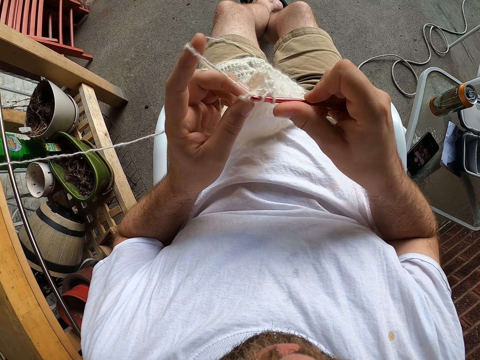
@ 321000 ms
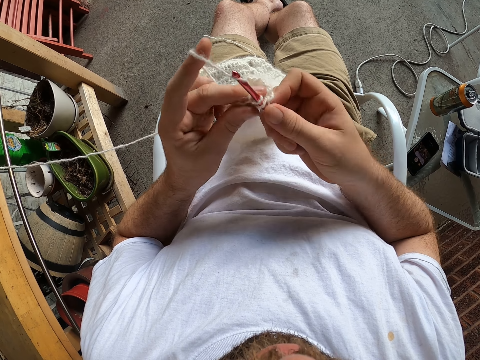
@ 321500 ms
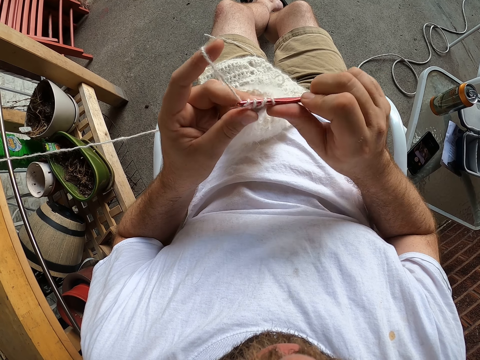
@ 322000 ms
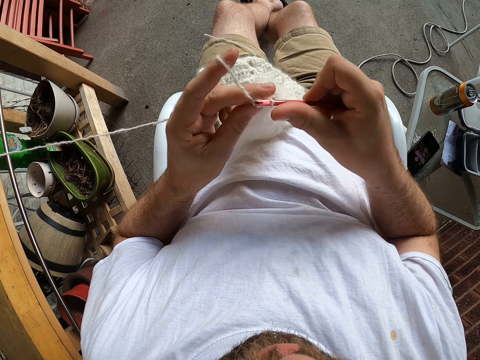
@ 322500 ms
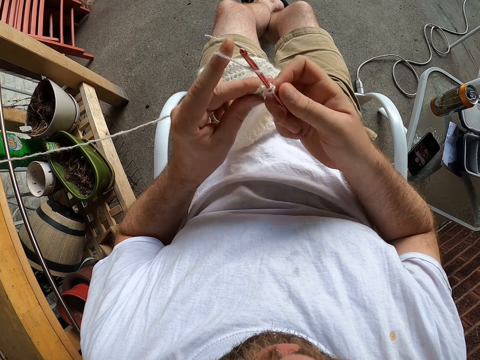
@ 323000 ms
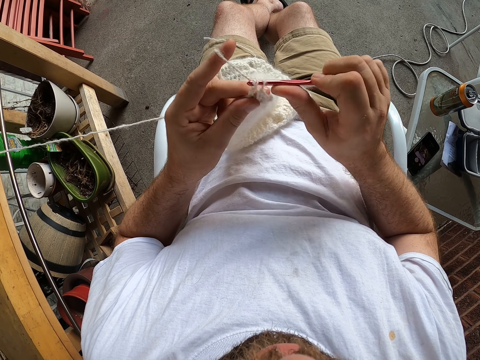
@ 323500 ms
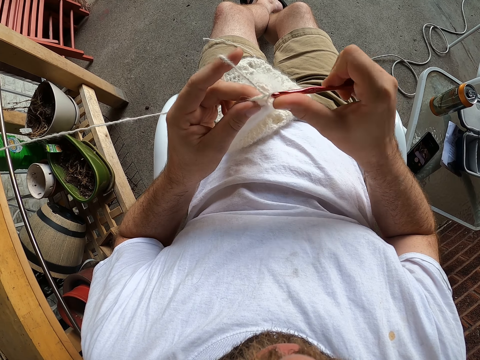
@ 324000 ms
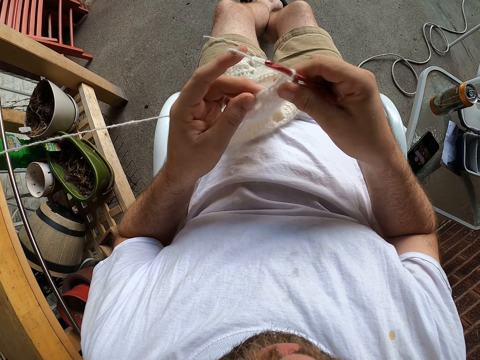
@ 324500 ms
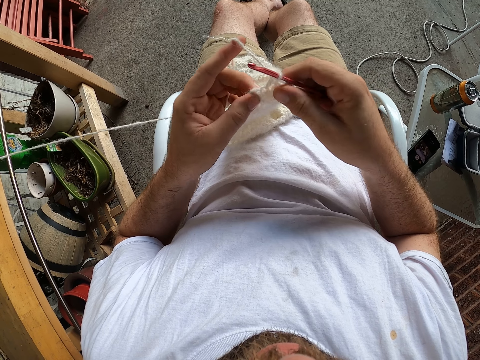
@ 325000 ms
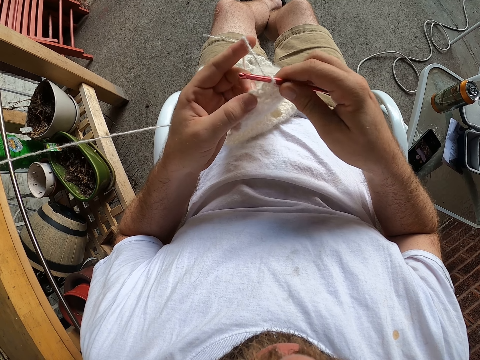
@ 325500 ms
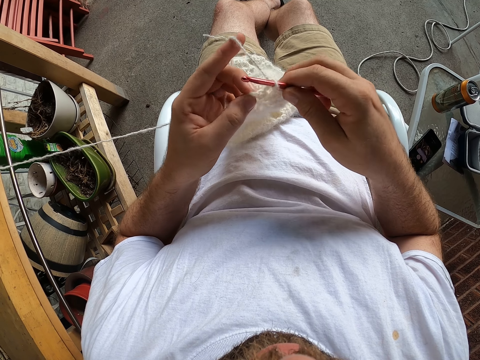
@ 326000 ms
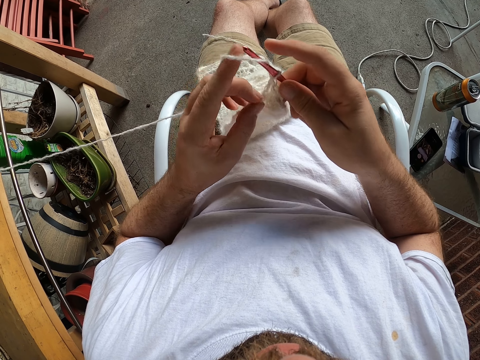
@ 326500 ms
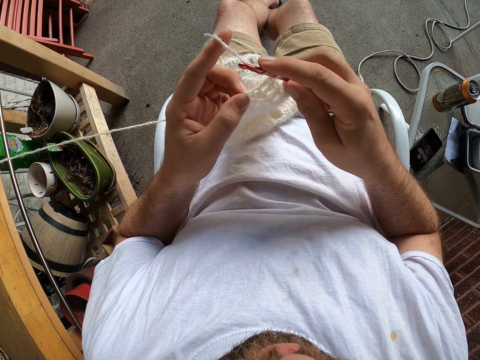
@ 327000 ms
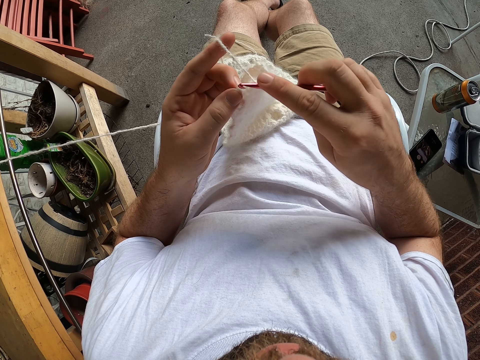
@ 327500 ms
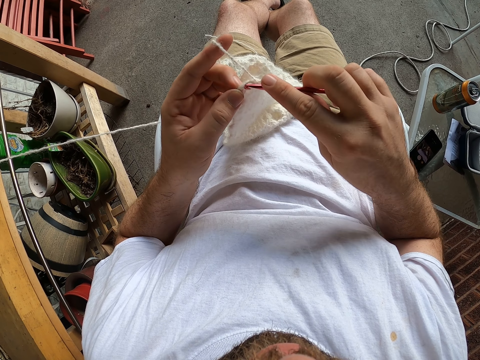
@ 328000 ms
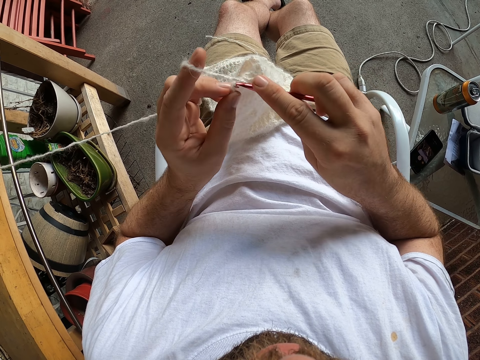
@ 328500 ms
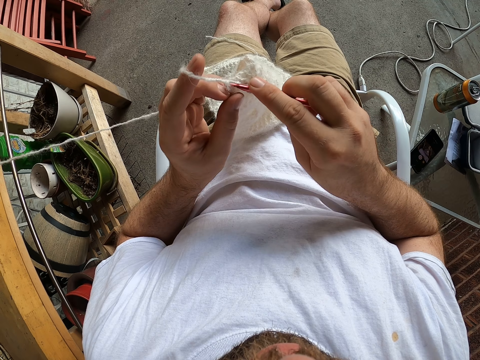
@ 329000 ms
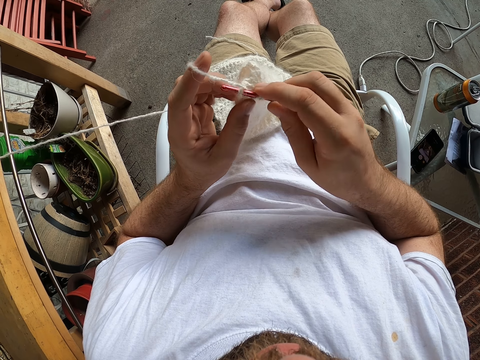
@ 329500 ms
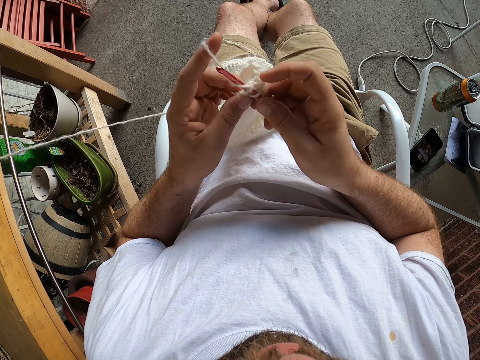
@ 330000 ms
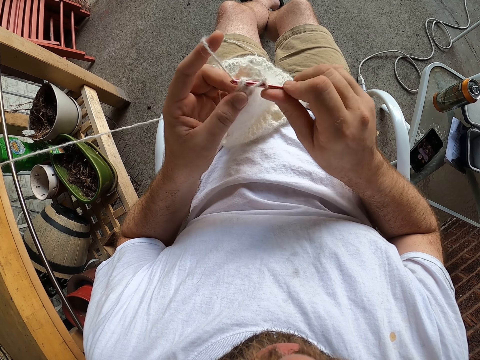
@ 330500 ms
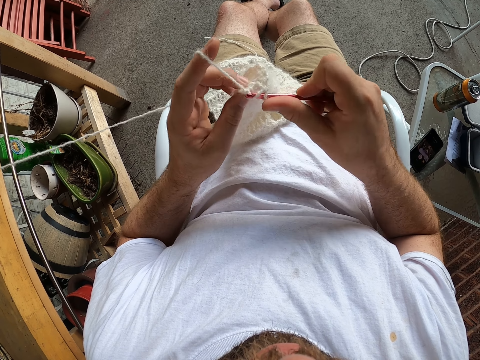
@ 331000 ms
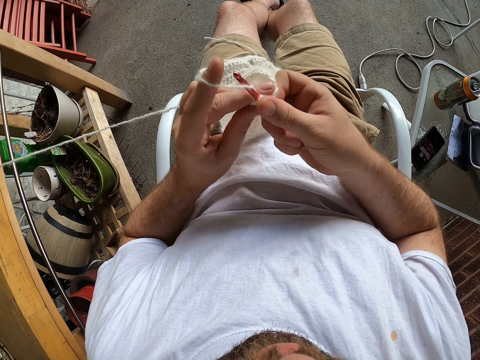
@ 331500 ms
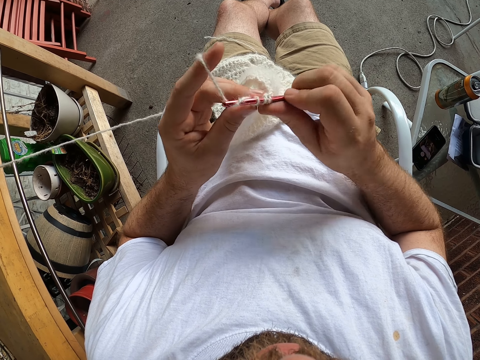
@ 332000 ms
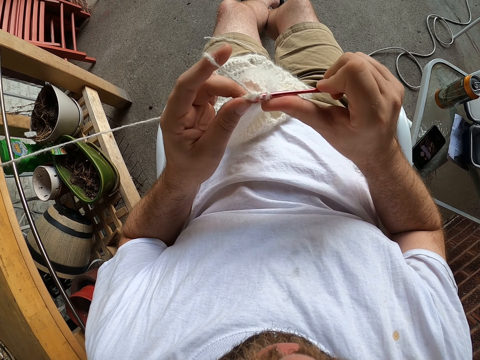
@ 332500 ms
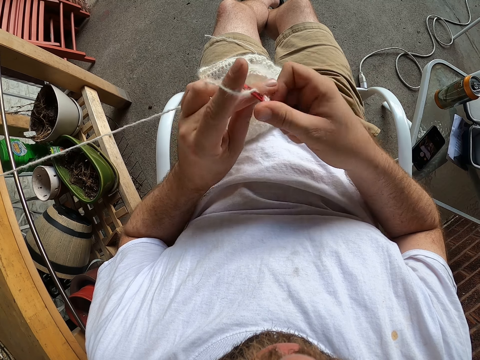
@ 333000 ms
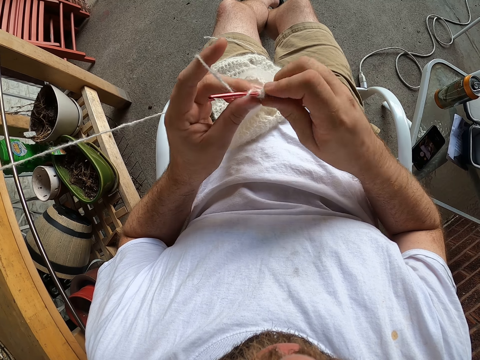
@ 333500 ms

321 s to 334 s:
The camera wearer holds a knitting fabric. They knit the fabric.

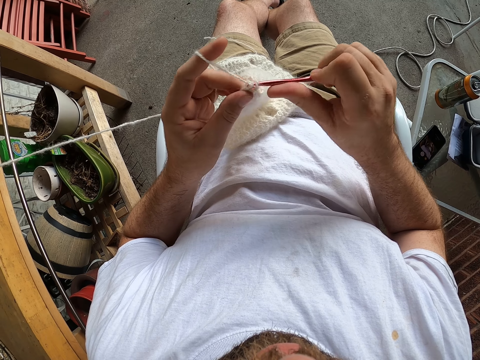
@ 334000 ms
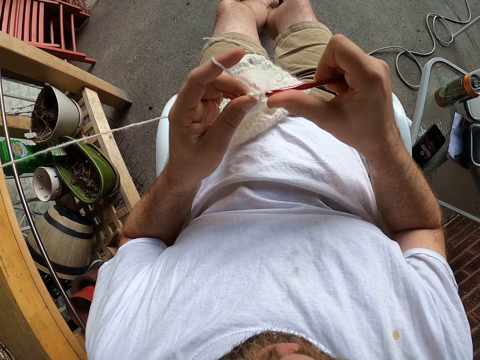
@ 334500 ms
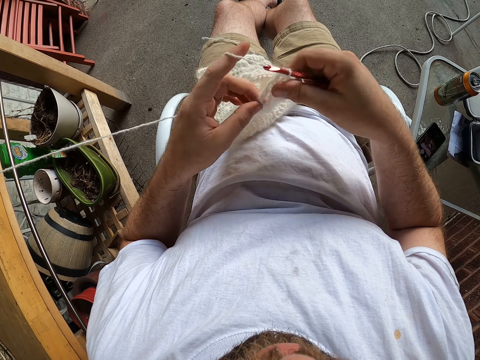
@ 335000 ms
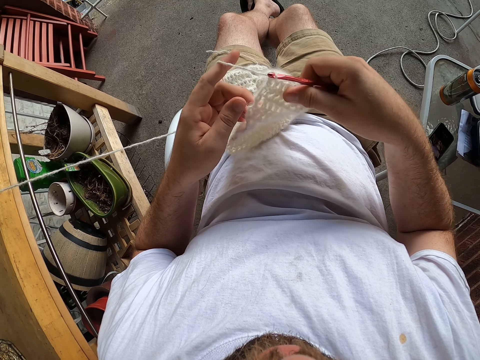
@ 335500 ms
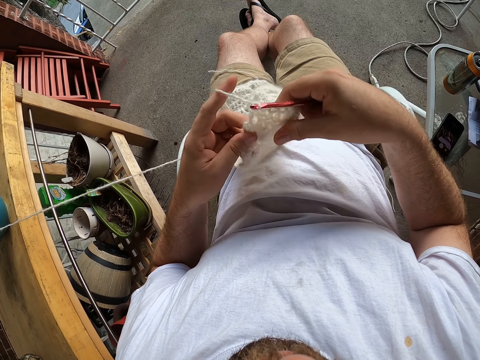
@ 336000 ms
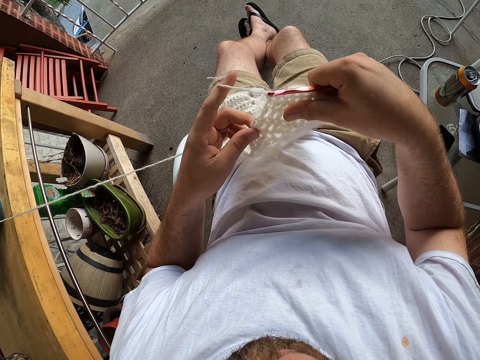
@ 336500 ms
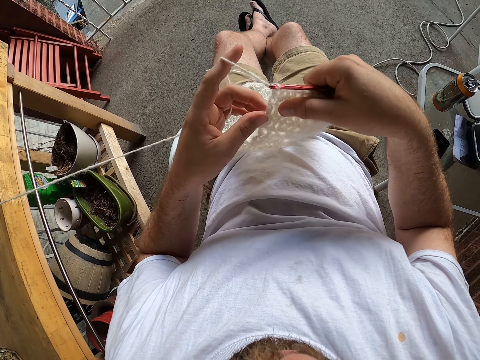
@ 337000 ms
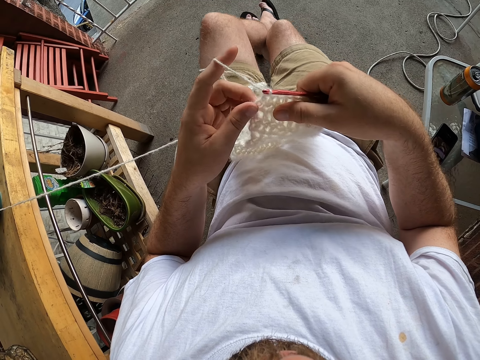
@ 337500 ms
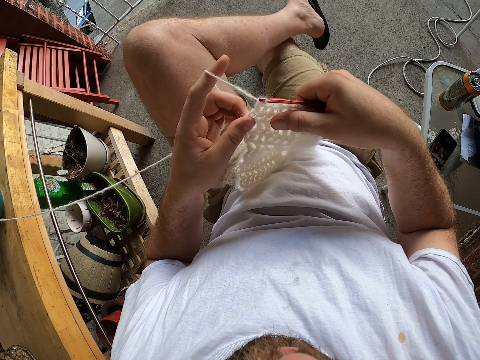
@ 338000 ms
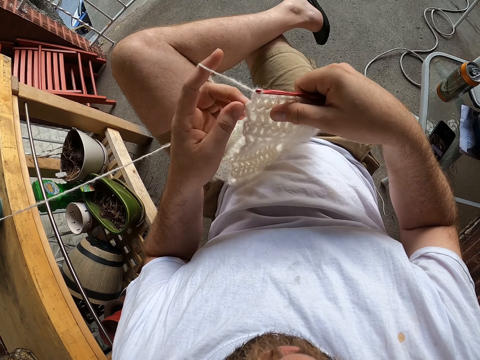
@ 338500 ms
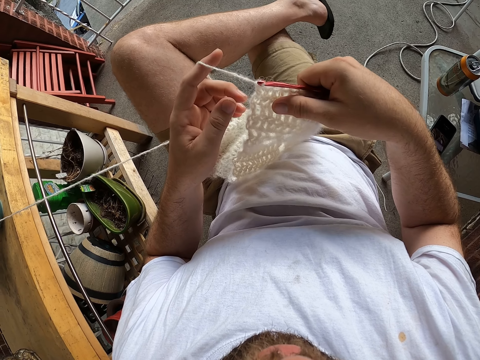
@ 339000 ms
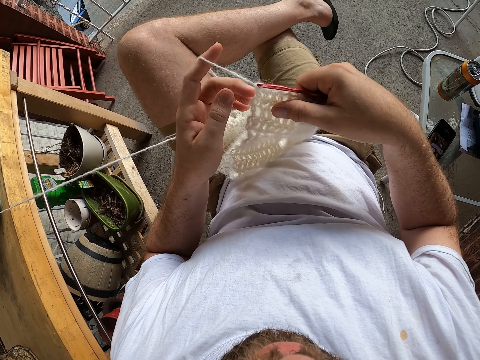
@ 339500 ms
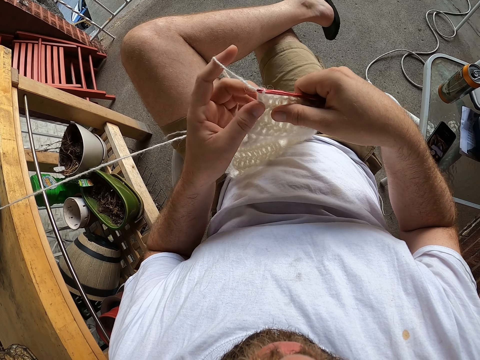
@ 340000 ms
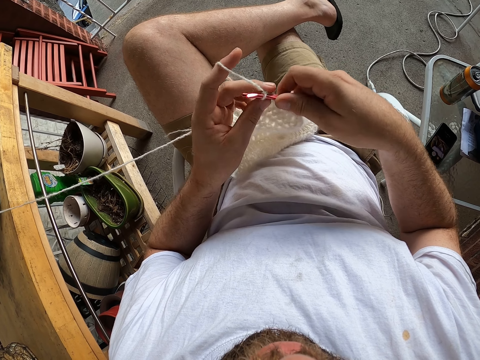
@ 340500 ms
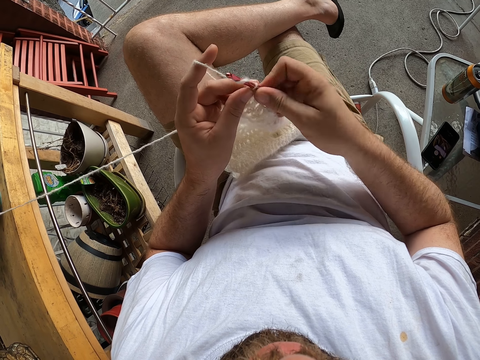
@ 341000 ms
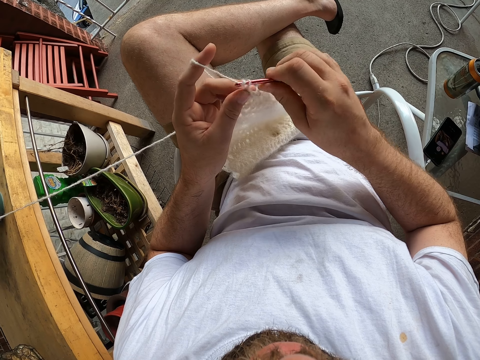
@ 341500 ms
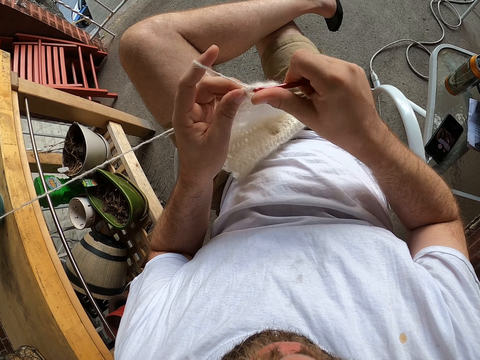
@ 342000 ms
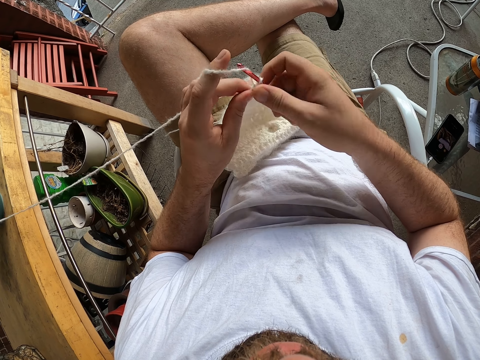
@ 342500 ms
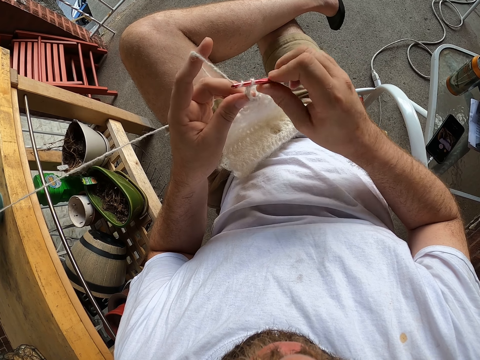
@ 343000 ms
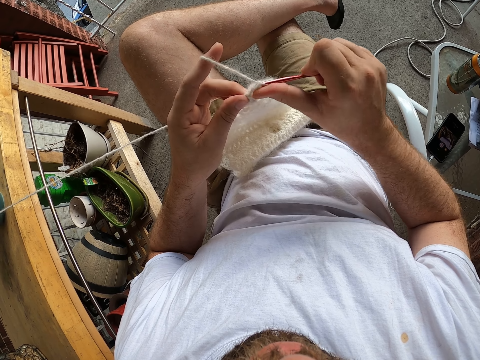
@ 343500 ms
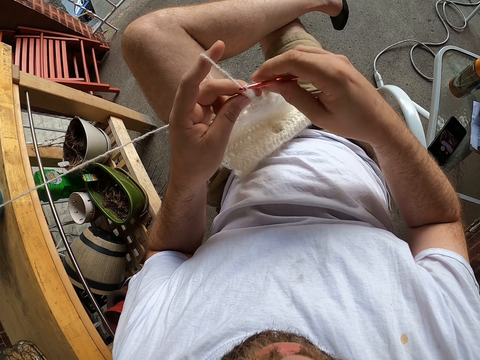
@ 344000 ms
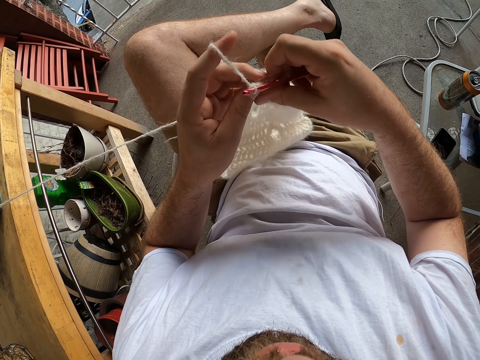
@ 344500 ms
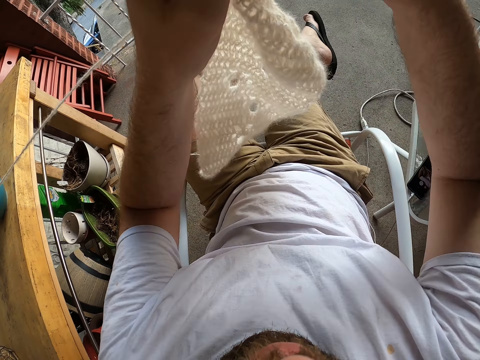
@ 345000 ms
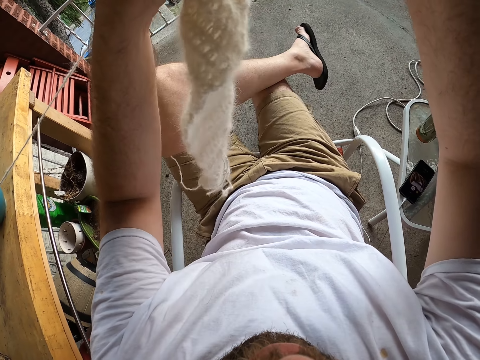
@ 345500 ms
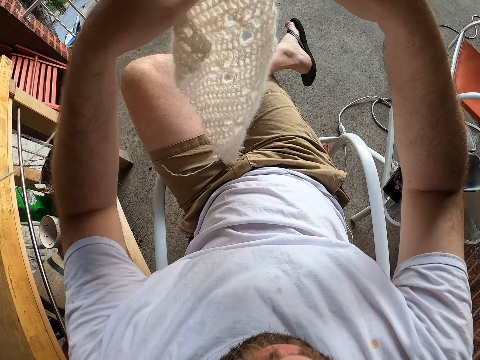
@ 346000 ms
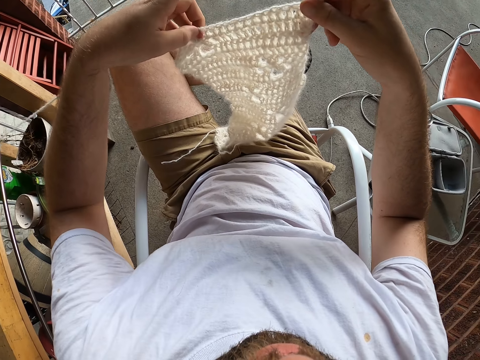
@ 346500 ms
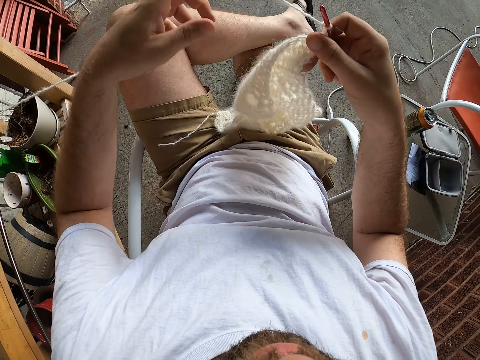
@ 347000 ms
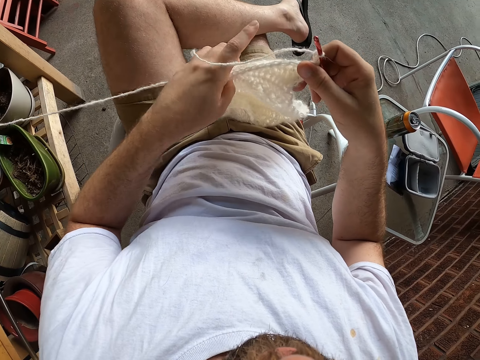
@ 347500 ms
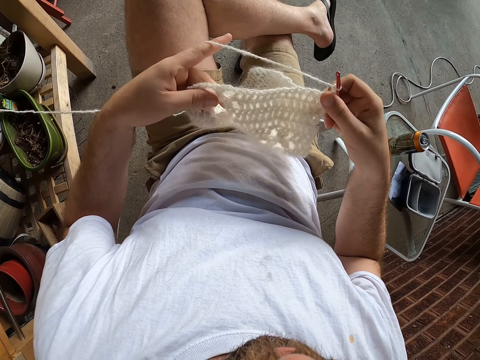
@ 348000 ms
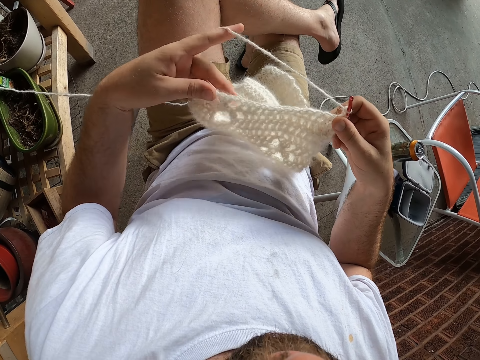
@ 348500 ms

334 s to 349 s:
The camera wearer holds a knitting fabric. He places his left leg on his right thigh. He holds the knitting fabric. He knits the fabric. He adjusts the fabric. He turns the knitted yarn to the other side. He holds the knitting fabric.
